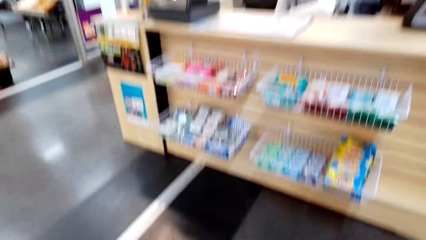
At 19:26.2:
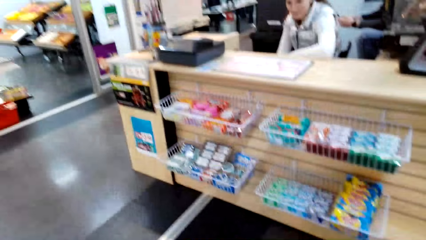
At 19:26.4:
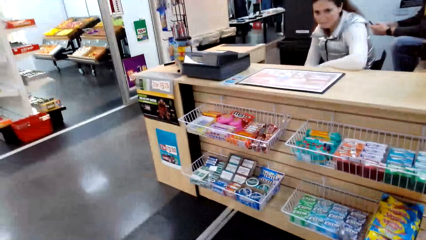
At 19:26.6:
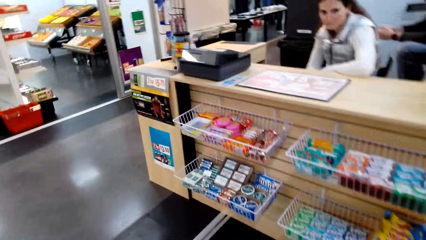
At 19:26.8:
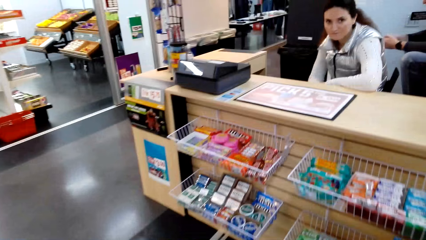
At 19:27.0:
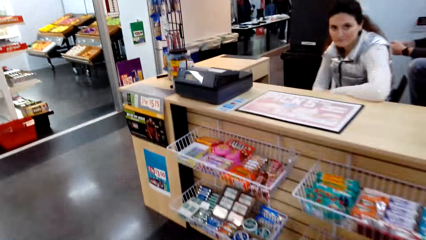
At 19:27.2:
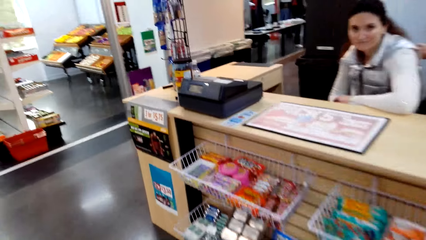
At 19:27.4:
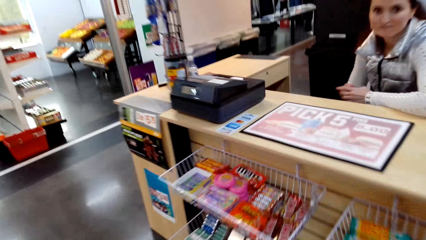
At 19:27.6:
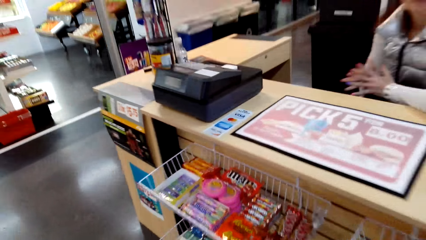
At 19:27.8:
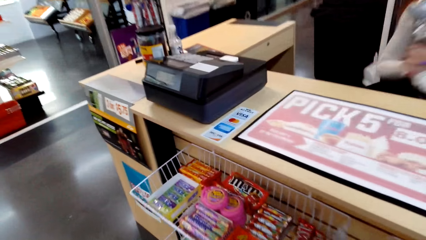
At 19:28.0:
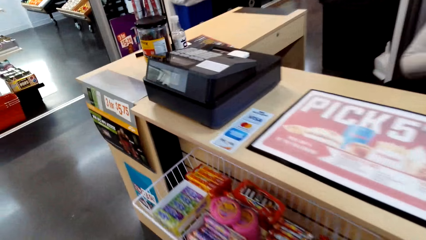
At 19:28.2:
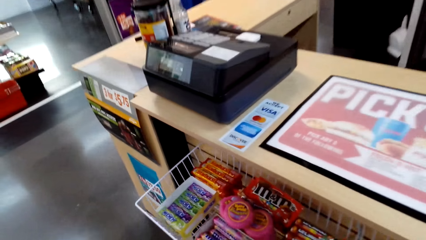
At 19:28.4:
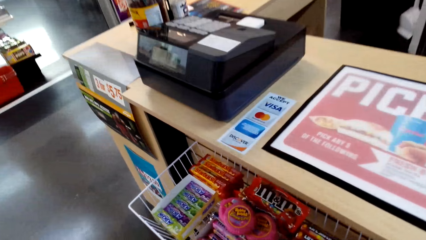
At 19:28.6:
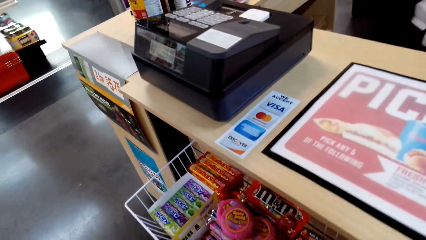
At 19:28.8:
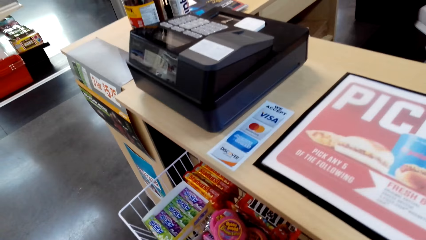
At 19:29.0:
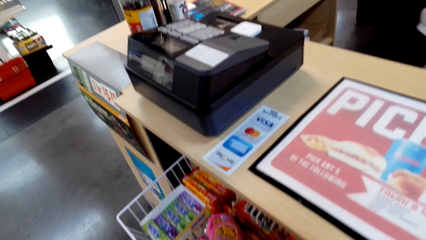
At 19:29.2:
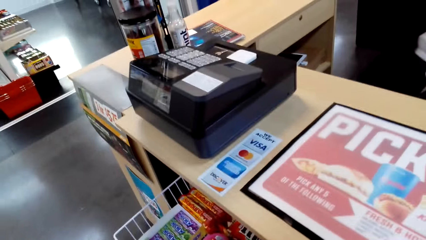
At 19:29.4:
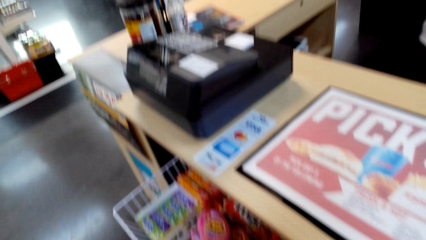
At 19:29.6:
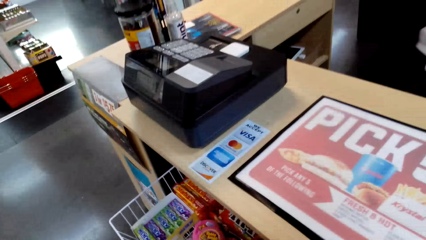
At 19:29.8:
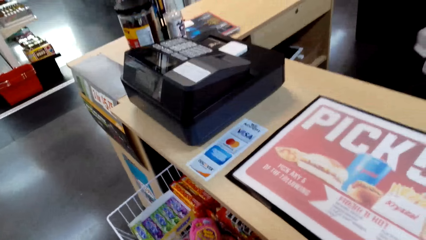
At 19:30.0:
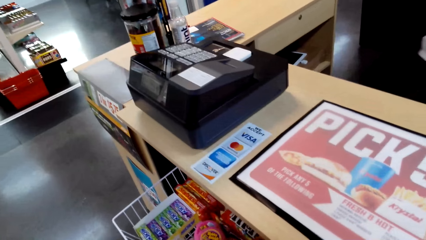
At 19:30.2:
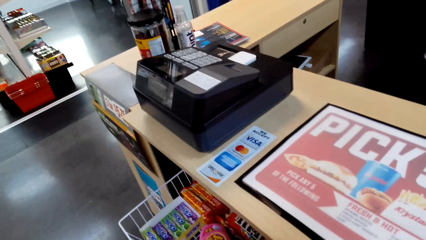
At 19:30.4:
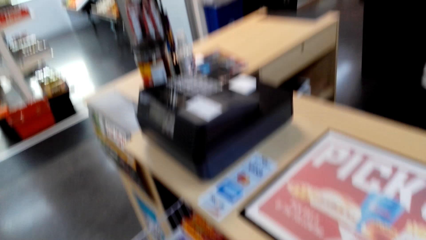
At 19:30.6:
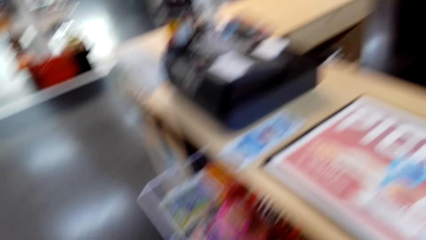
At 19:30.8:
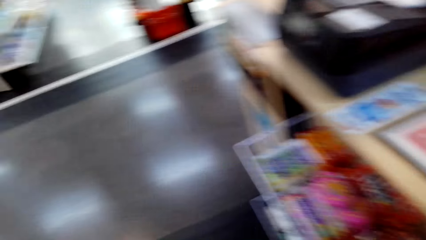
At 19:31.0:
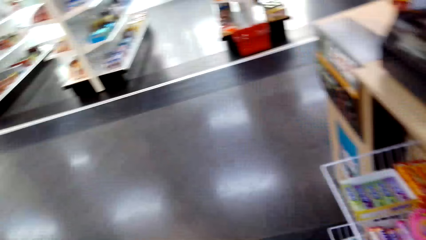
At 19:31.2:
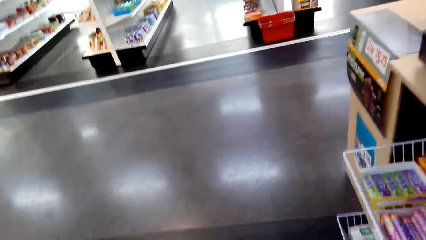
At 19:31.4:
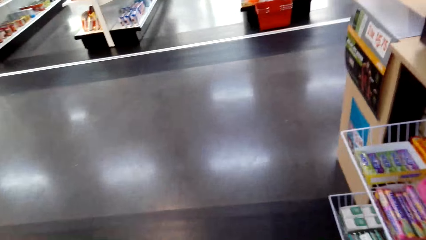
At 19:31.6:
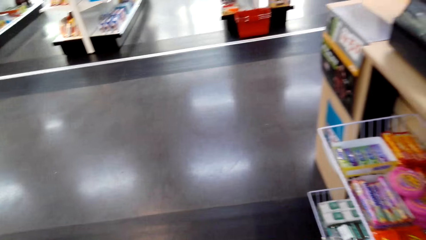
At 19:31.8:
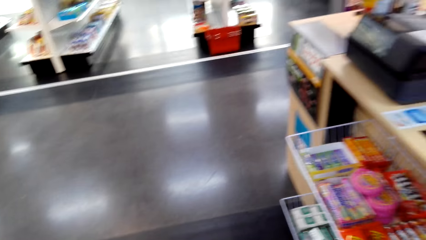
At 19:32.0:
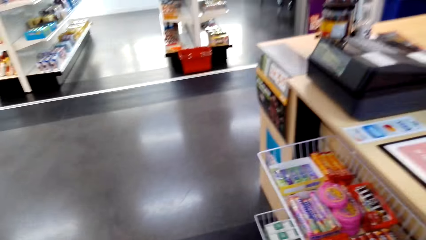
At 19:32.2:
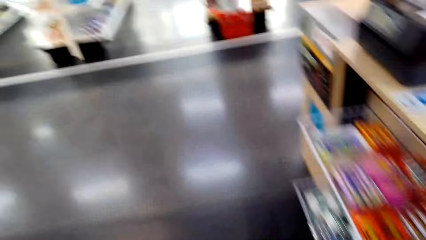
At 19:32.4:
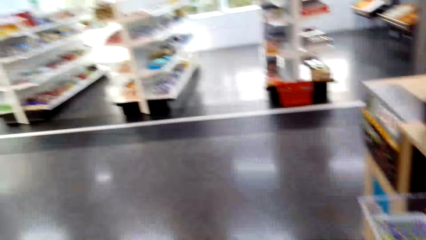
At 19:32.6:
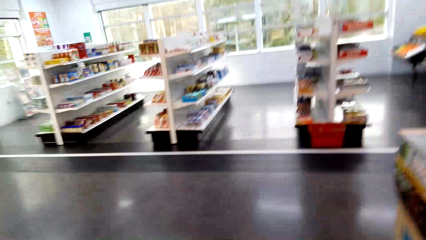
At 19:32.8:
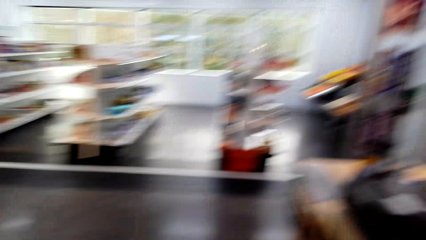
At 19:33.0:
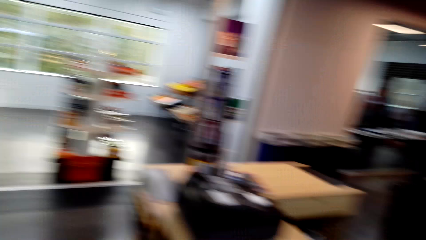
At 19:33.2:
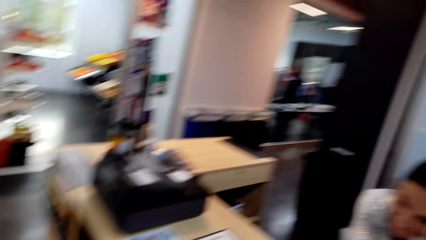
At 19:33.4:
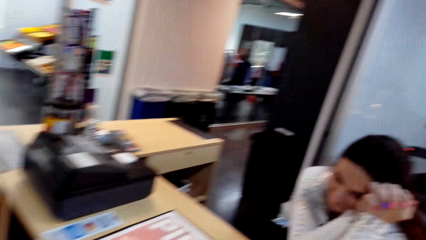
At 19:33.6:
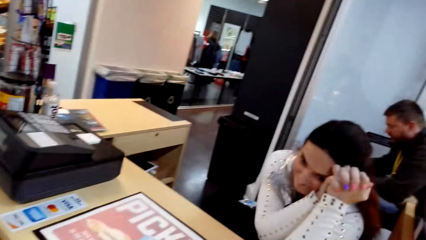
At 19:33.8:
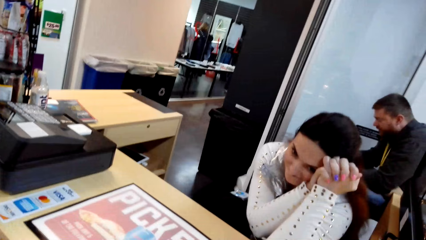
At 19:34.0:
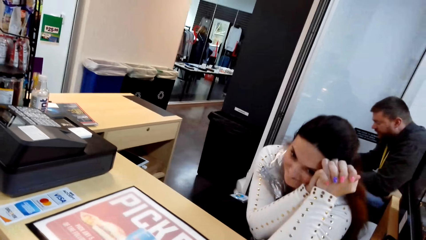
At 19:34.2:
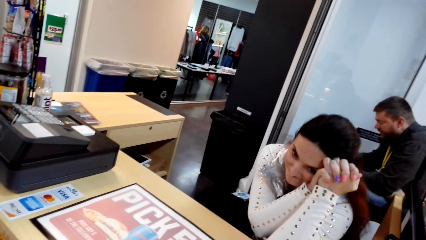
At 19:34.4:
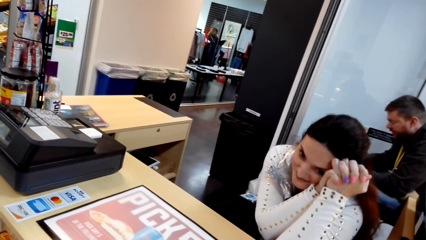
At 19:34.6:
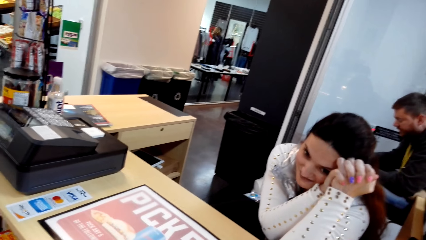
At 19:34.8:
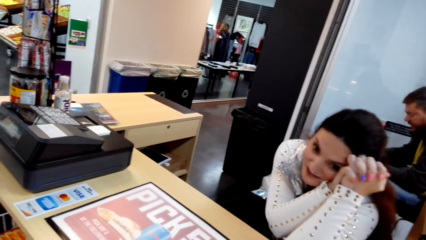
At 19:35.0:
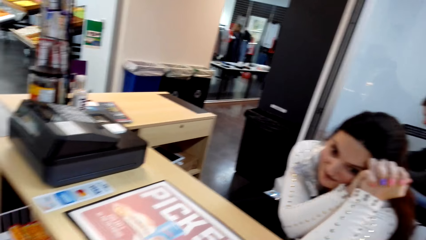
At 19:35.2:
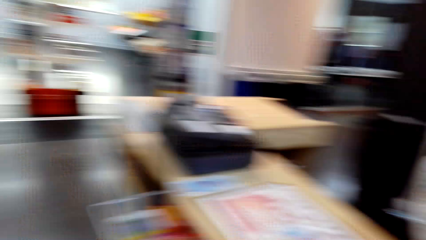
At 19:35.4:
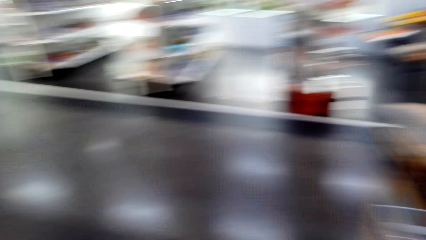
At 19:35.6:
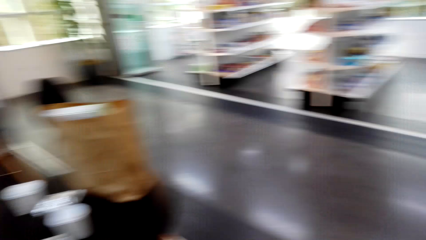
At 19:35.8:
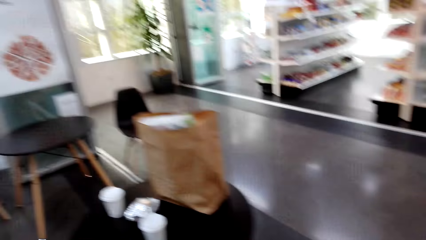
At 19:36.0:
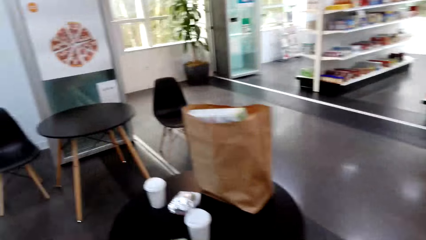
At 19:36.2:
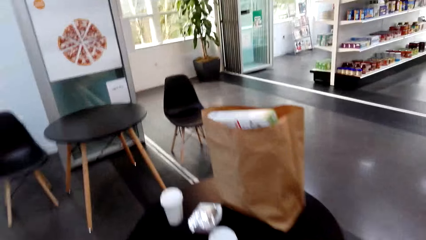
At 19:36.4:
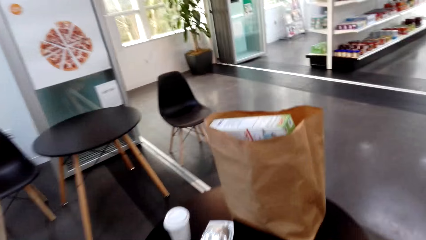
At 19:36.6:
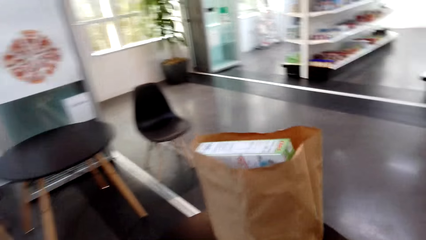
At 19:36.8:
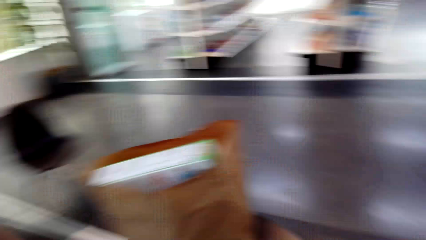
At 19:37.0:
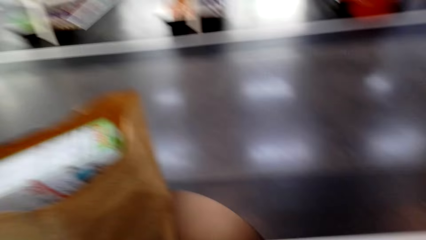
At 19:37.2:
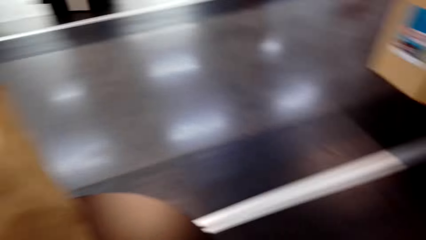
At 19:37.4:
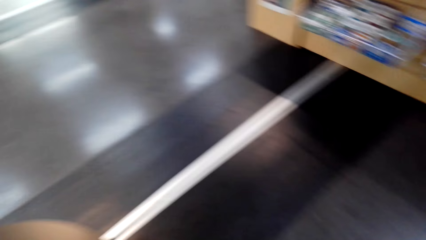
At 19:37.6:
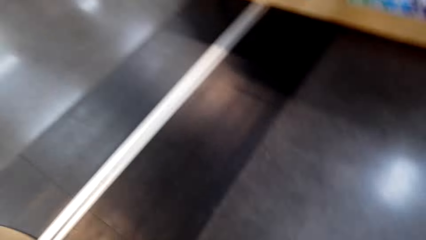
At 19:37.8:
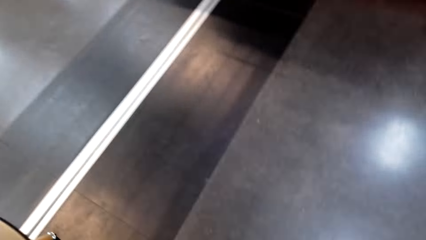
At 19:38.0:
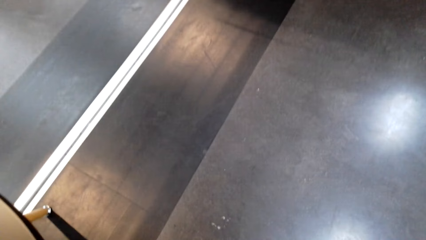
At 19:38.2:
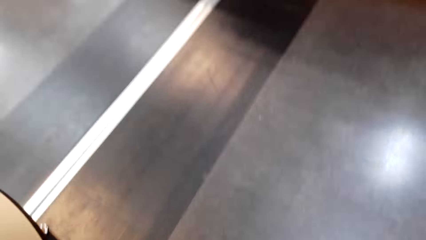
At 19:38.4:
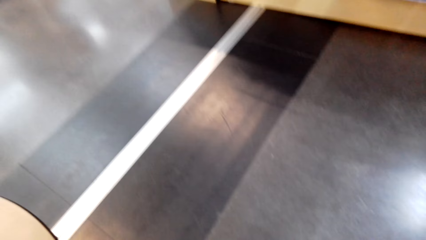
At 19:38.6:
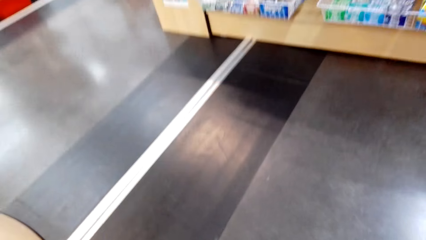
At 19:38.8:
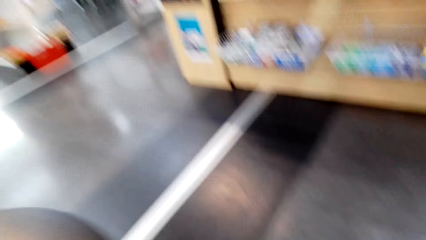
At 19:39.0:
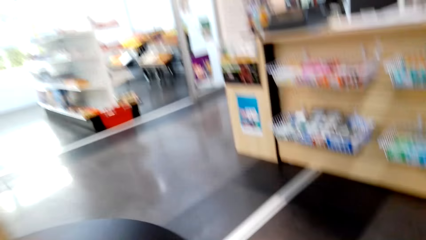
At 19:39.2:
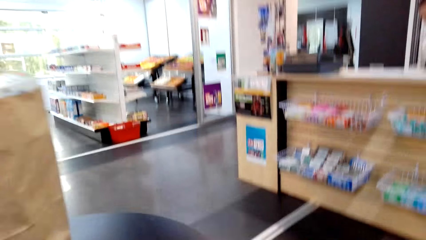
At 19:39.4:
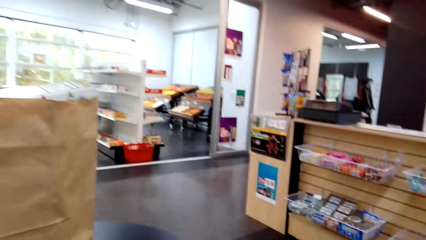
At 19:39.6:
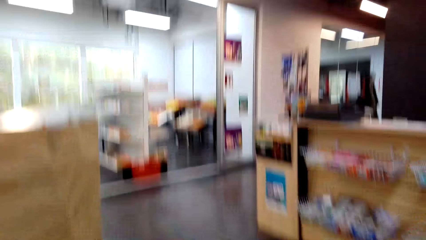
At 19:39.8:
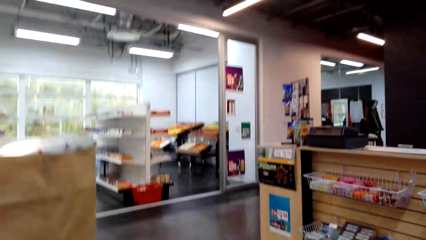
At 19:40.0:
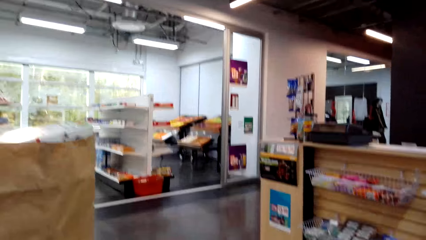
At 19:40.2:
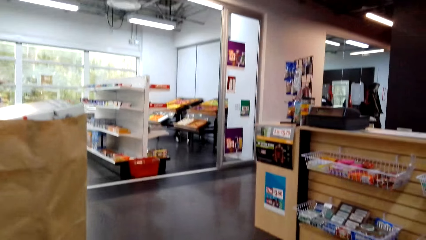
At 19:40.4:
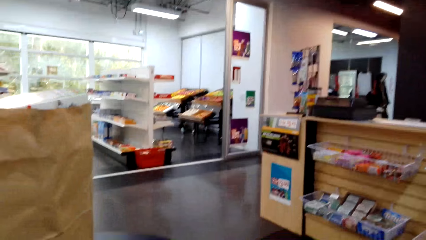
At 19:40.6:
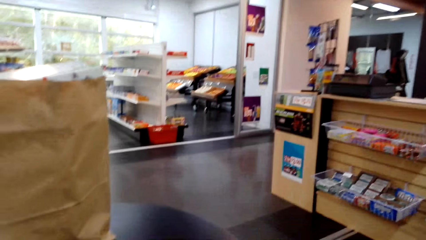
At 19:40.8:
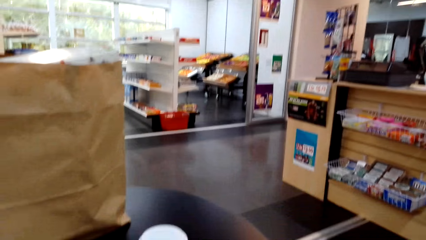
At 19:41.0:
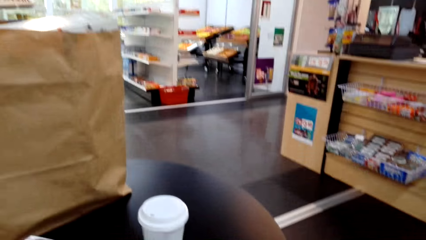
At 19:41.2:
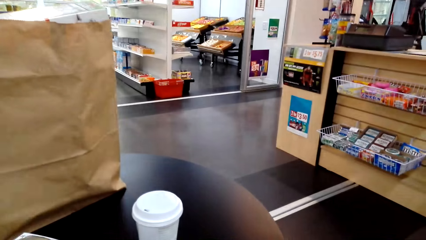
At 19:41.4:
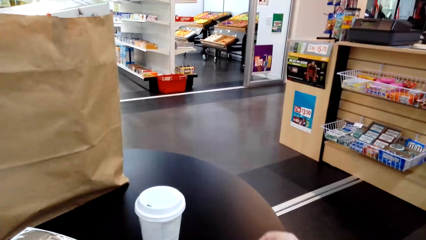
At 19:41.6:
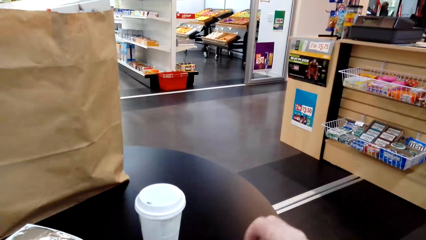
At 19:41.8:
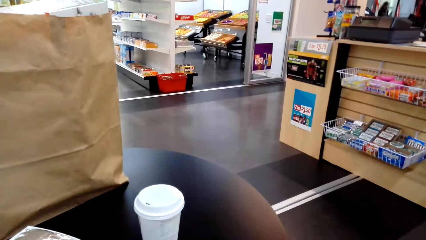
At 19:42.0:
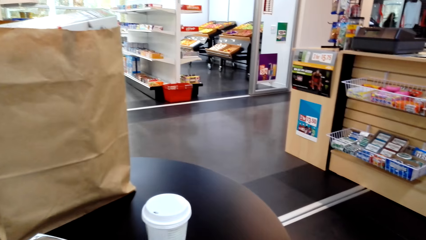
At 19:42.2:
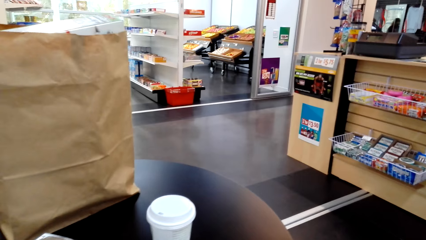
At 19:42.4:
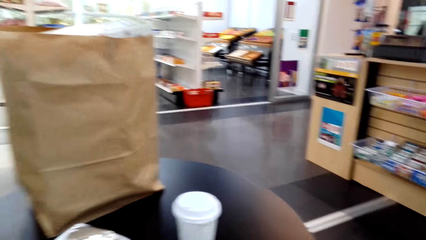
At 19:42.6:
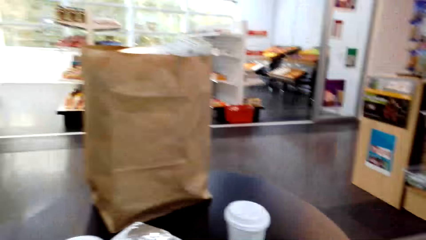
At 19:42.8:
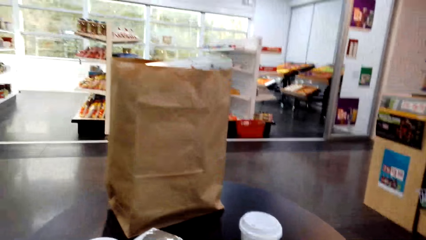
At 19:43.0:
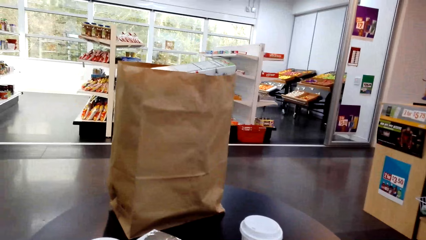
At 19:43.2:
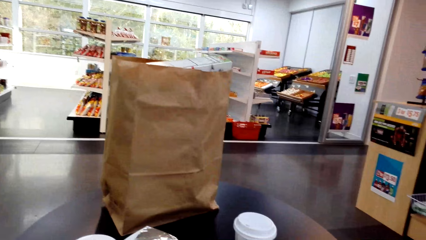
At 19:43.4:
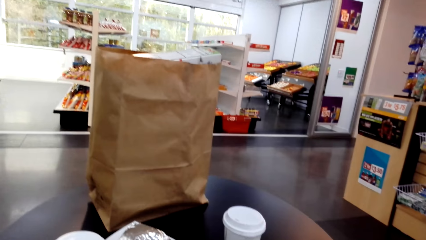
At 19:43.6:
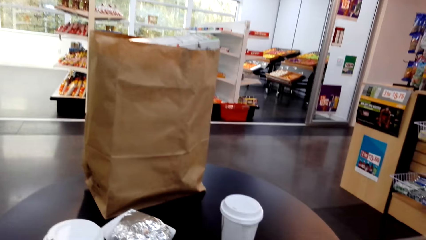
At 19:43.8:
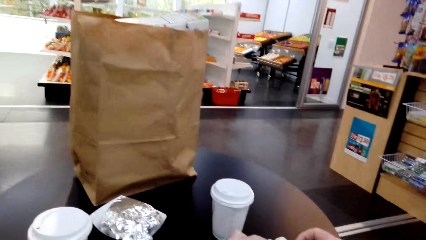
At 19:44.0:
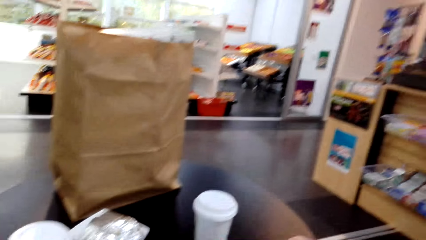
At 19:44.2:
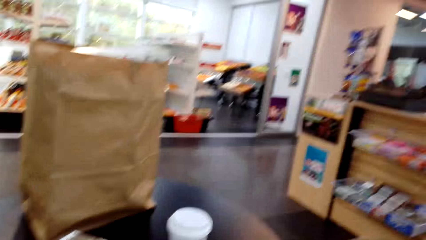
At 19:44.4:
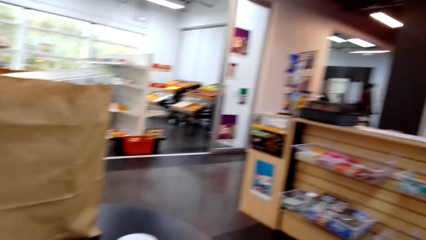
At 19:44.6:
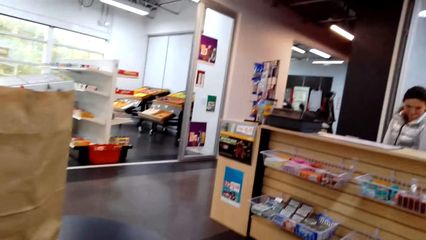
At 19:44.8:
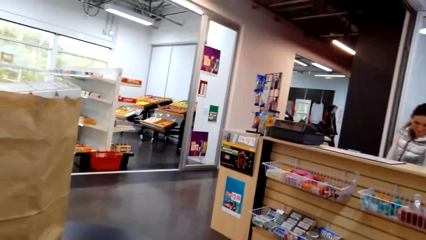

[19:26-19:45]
The camera wearer moves around and walks towards the counter. They move around again and look at the paper bag.
